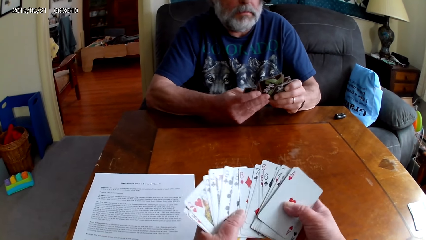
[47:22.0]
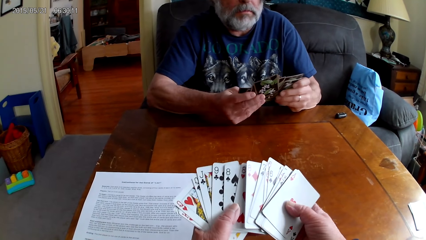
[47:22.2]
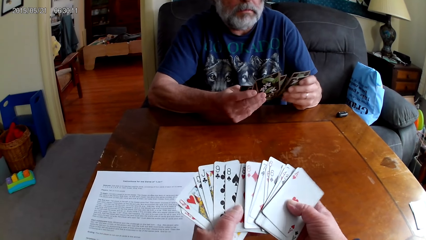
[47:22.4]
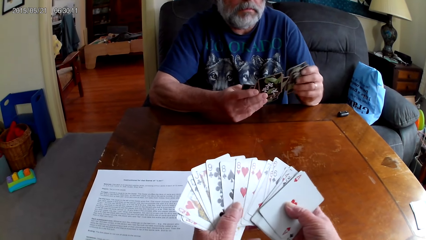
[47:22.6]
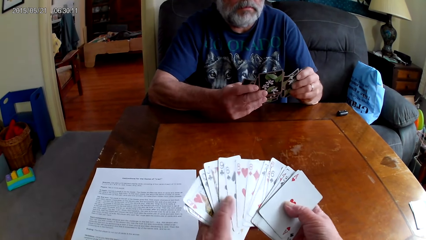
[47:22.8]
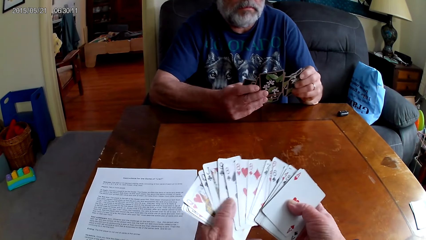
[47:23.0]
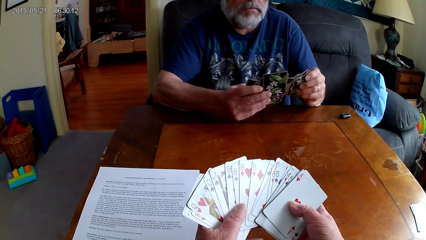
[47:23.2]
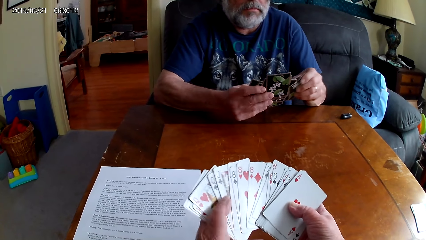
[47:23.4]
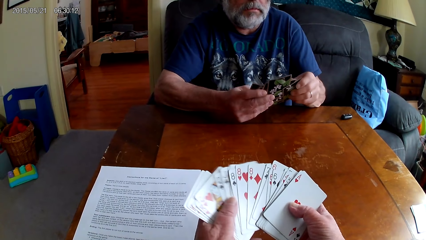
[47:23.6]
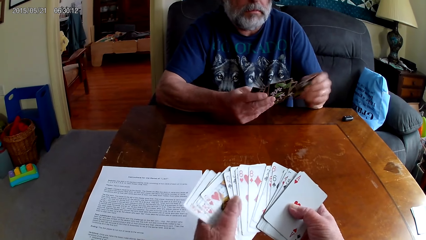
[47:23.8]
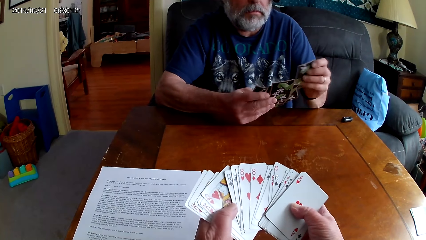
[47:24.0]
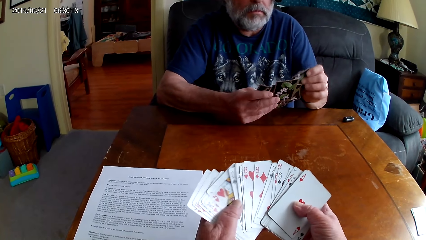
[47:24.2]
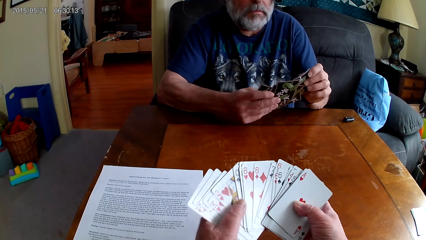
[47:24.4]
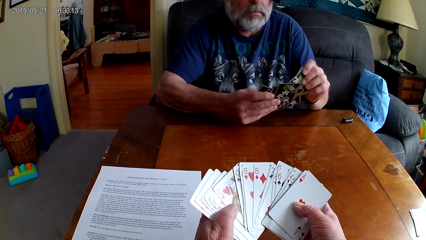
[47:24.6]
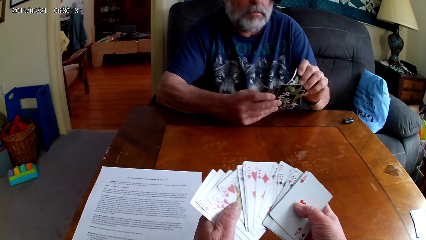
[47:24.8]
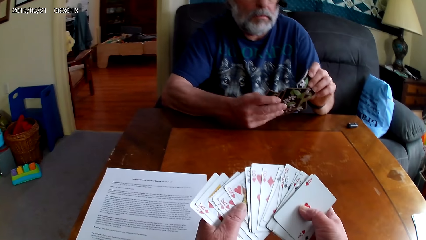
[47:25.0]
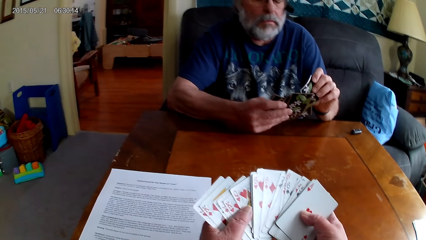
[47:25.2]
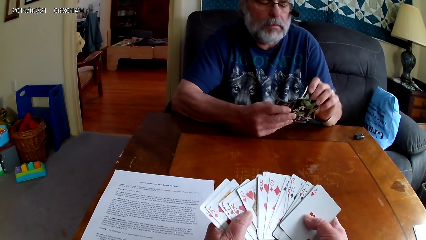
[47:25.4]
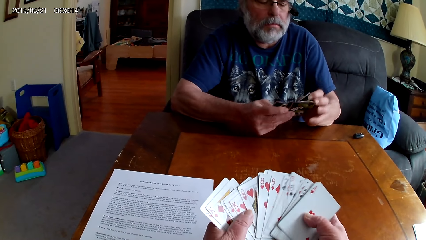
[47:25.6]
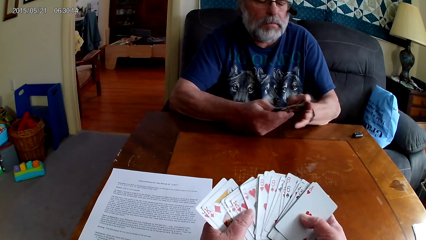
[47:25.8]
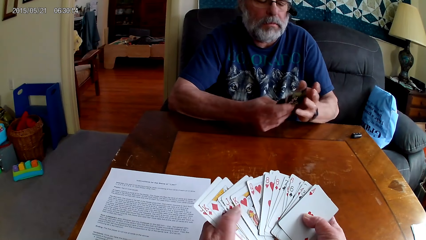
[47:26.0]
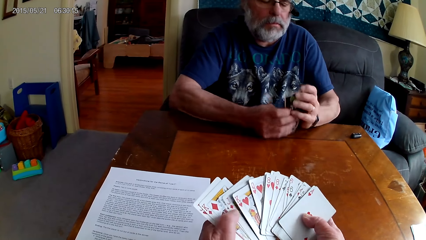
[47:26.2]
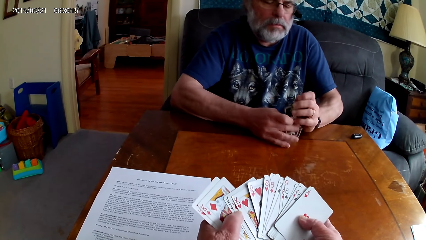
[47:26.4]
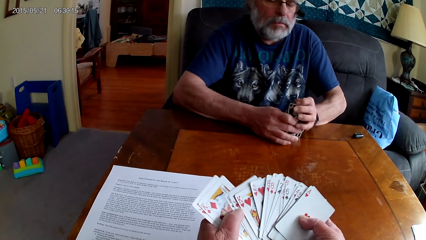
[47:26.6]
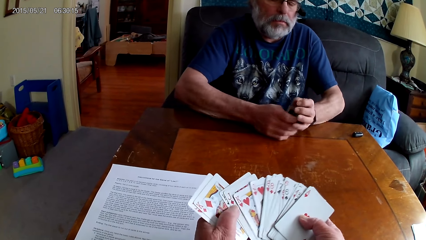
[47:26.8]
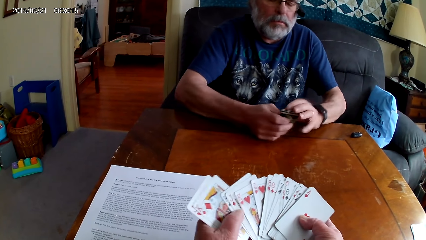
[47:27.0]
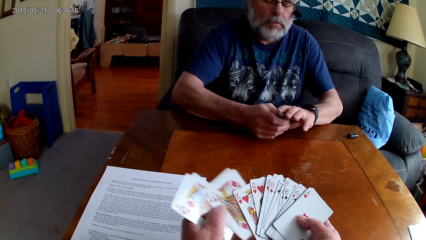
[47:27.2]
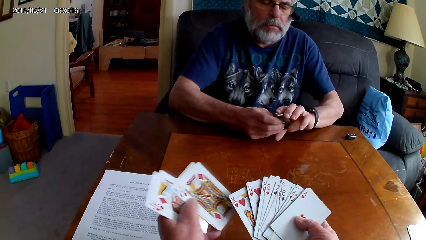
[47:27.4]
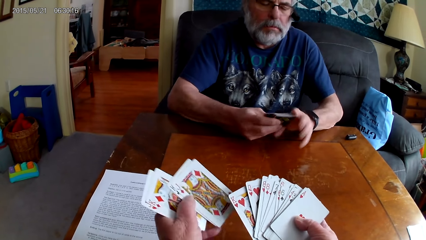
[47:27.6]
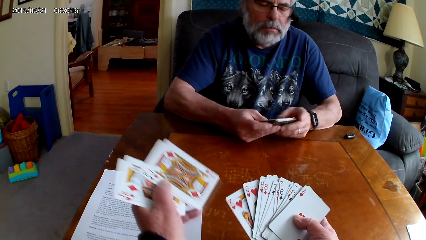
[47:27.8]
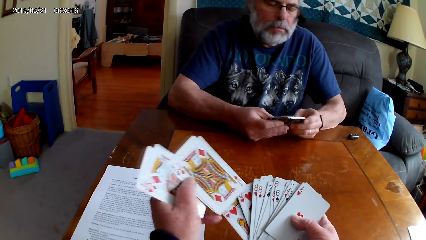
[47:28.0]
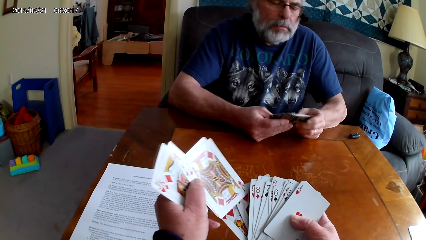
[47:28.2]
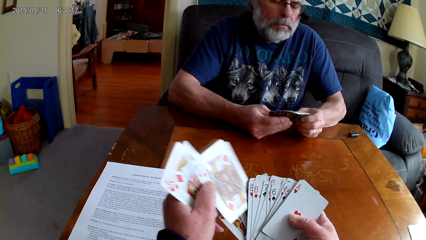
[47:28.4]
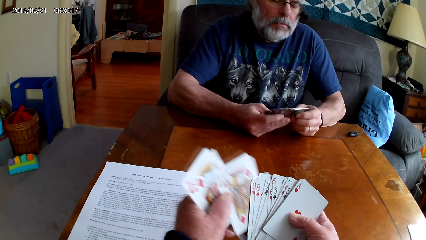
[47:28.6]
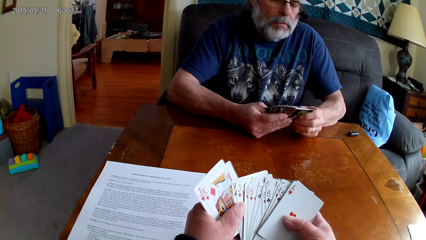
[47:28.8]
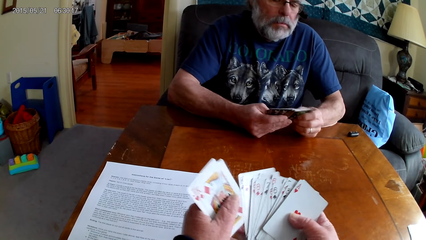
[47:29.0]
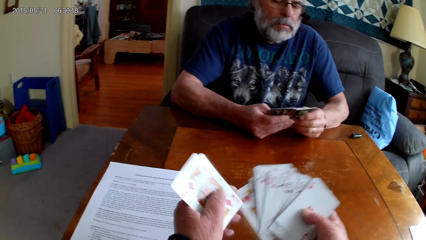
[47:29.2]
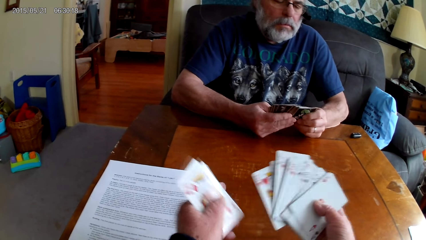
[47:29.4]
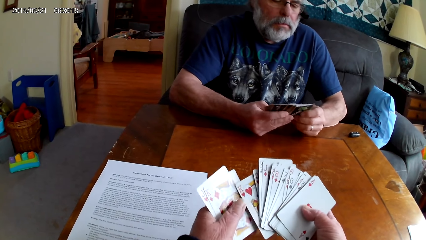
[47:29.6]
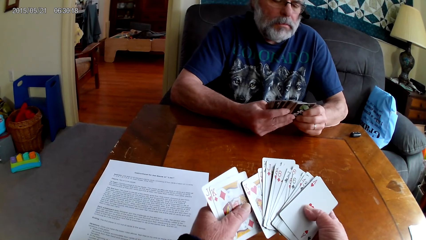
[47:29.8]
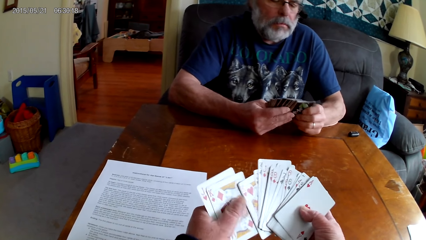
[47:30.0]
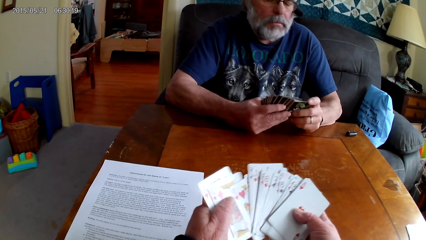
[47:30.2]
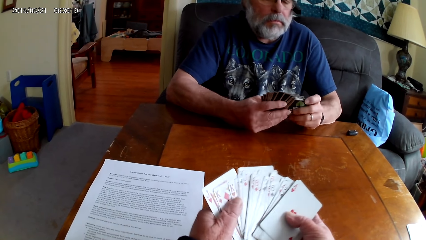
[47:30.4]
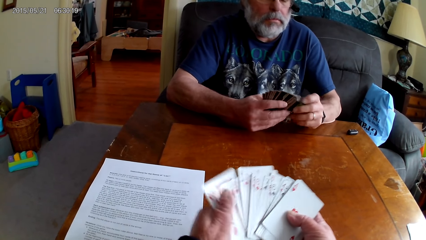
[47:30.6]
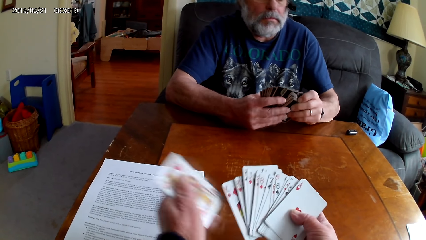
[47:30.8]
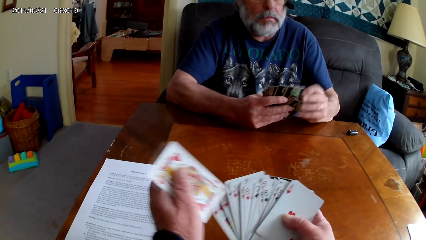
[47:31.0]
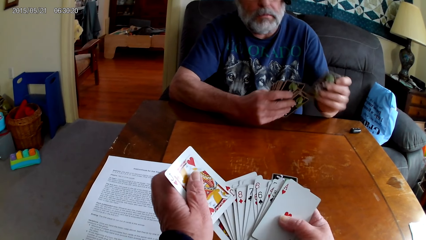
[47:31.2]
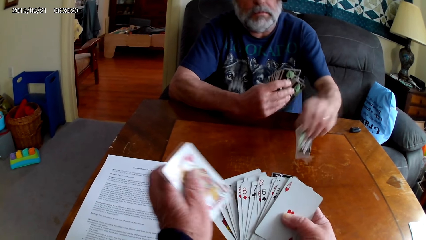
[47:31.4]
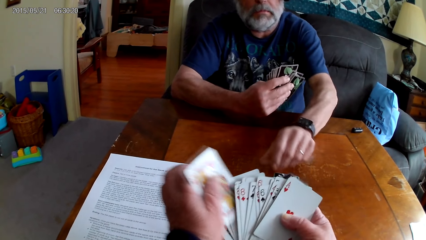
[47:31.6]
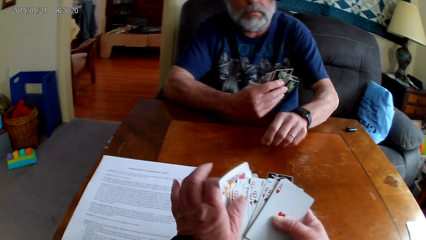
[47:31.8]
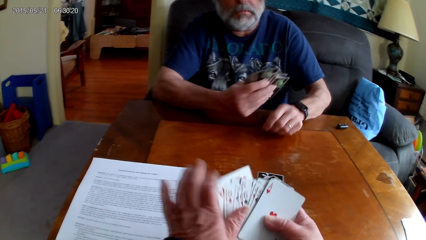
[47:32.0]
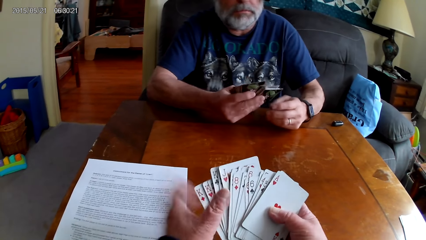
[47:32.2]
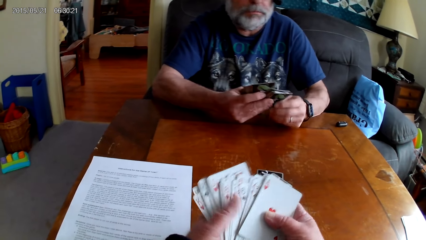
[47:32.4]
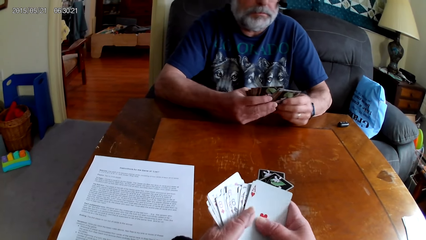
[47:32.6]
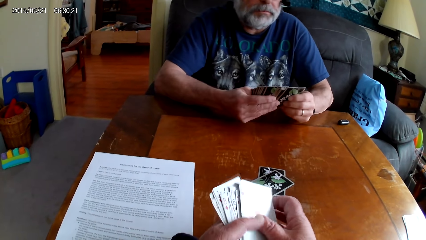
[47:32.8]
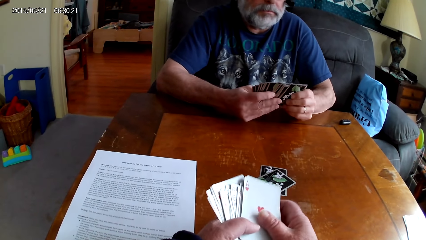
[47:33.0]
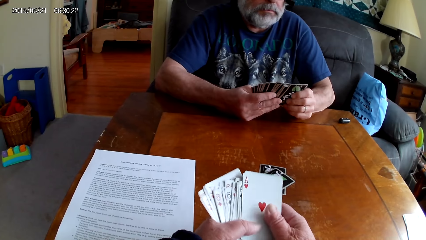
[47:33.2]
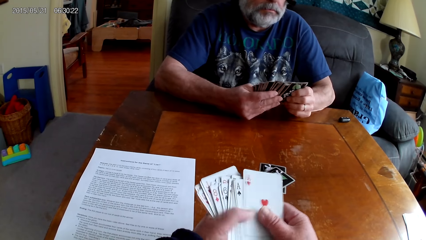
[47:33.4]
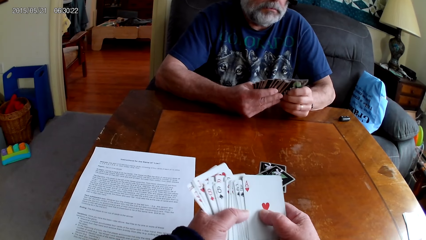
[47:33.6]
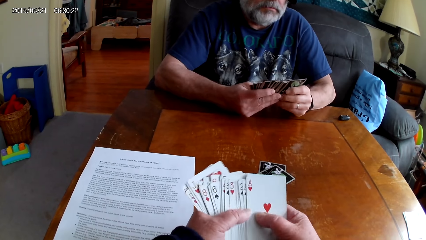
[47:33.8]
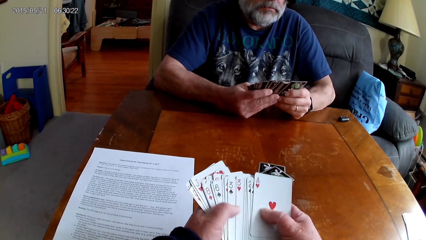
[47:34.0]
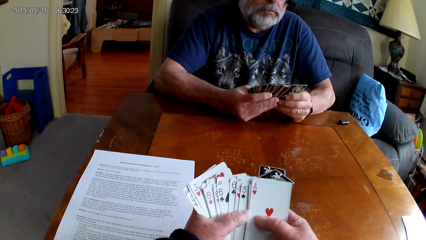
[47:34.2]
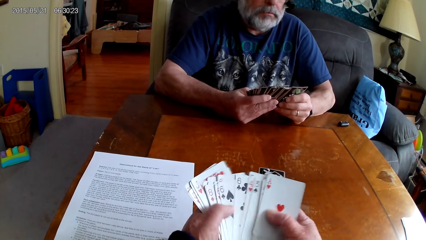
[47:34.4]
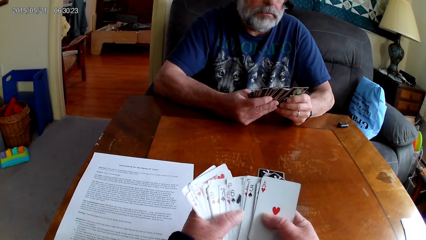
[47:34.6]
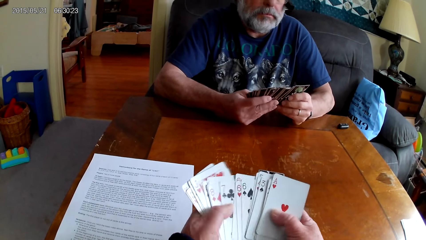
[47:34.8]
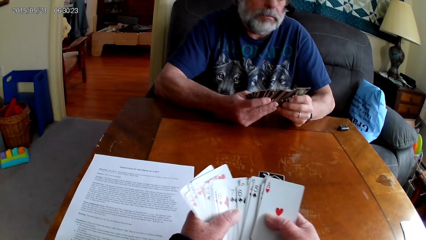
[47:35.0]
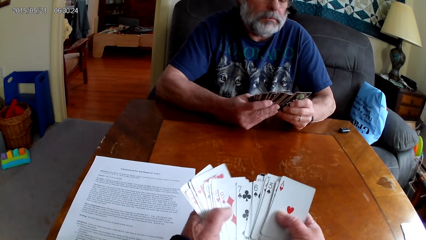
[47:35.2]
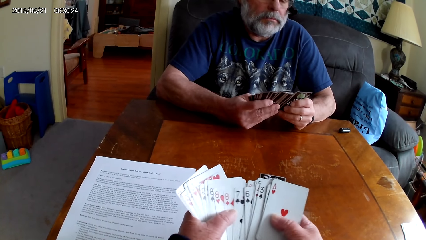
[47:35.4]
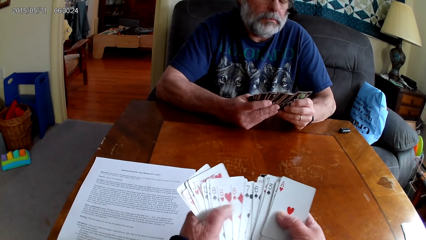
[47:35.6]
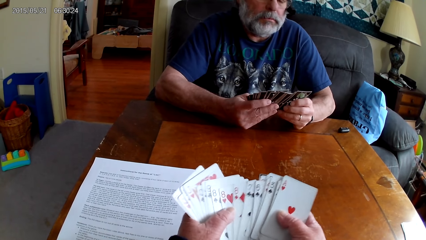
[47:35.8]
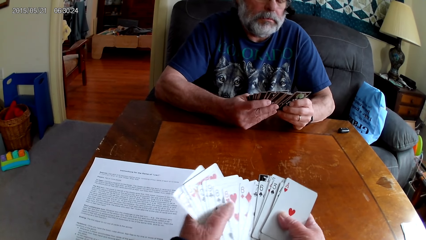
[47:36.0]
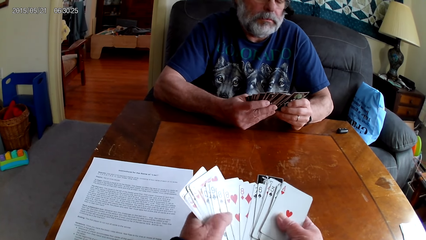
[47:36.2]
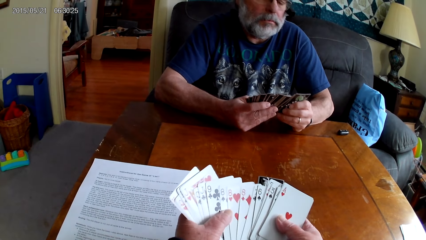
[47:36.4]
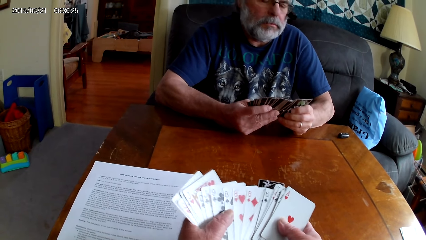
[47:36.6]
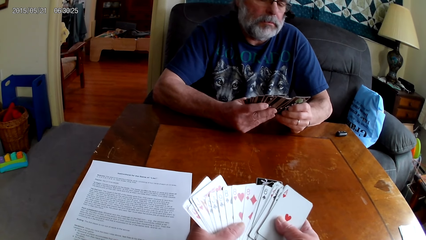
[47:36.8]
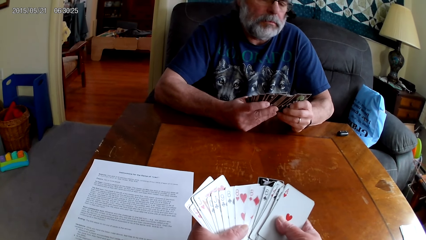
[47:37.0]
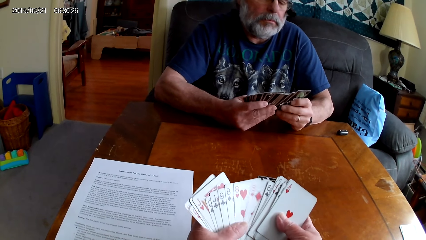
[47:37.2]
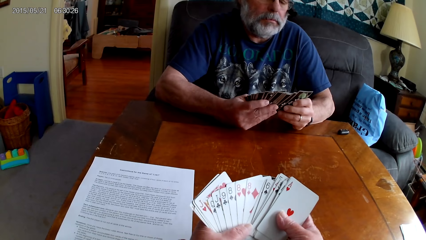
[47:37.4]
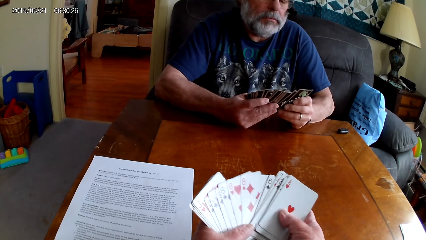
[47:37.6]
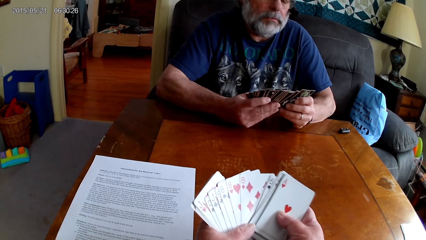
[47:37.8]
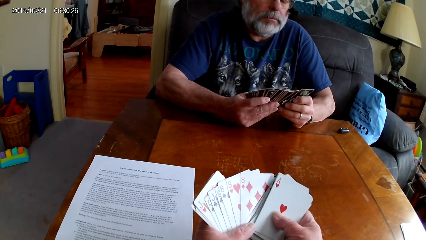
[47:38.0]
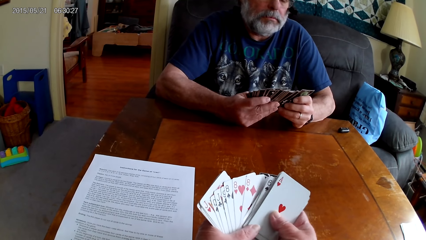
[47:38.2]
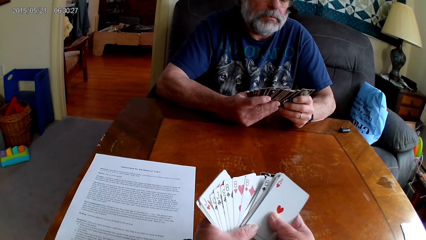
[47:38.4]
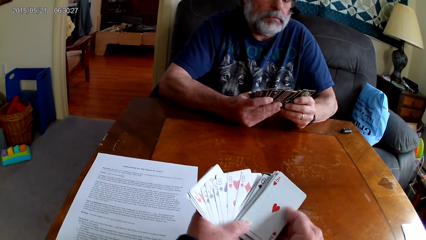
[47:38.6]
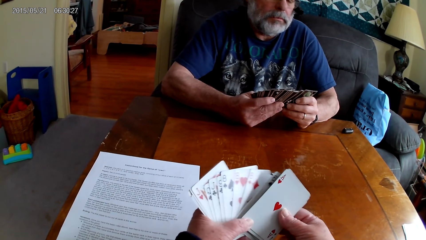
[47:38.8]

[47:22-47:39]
A man puts the playing cards on the table. The camera wearer spreads out the cards. The man spreads out the cards and holds the playing cards with his hands. The camera wearer holds the playing cards with his hands.
